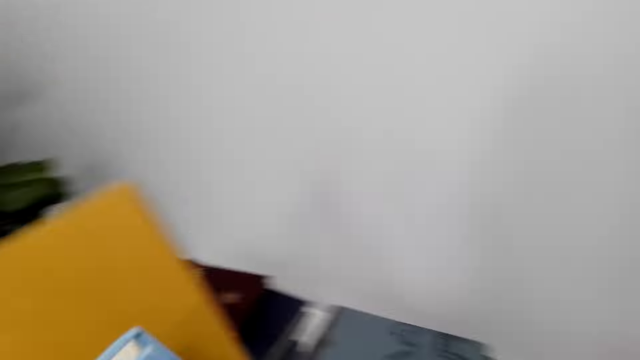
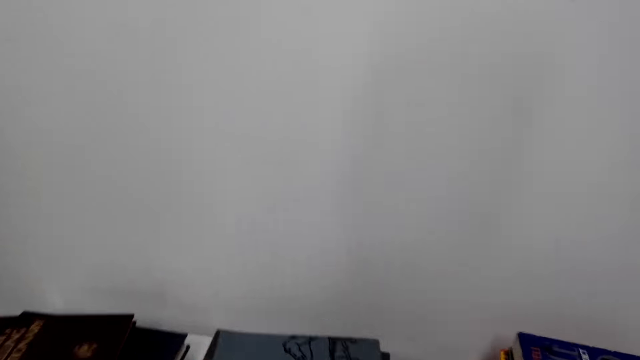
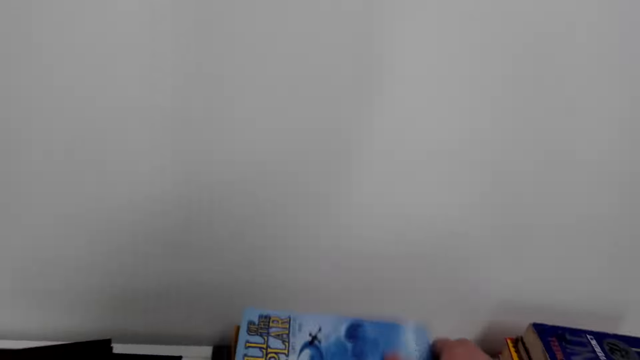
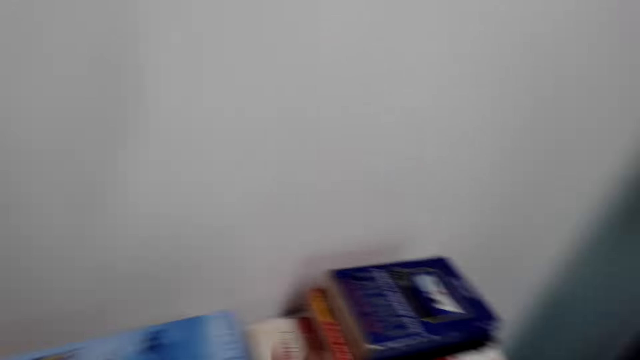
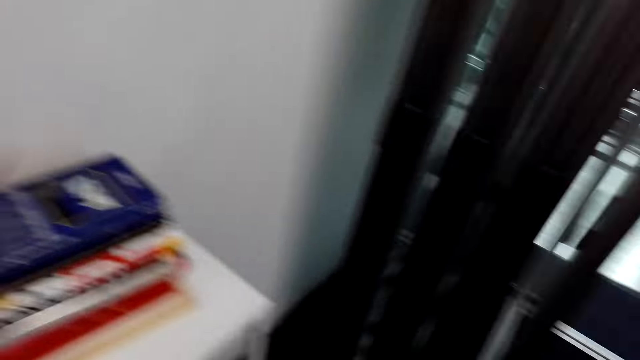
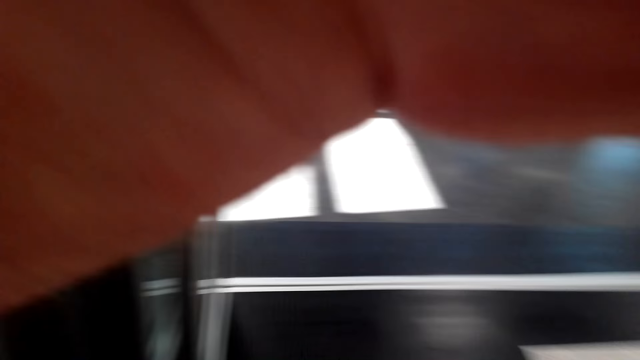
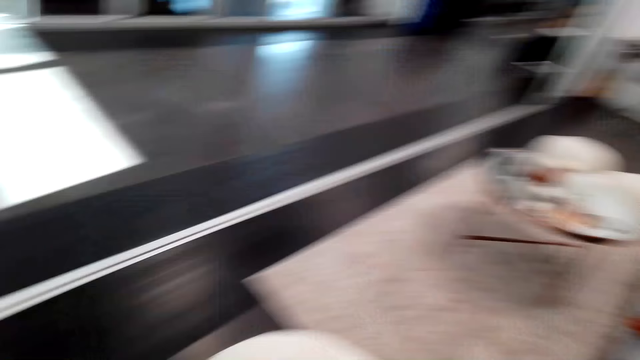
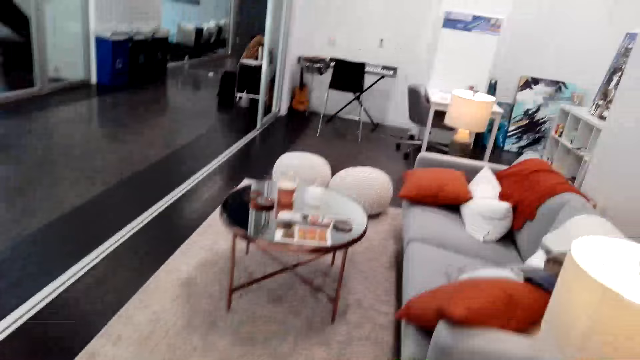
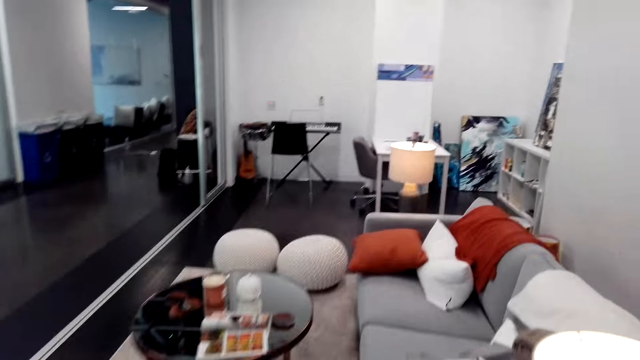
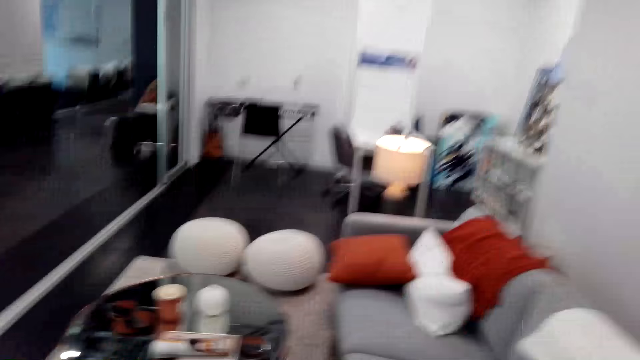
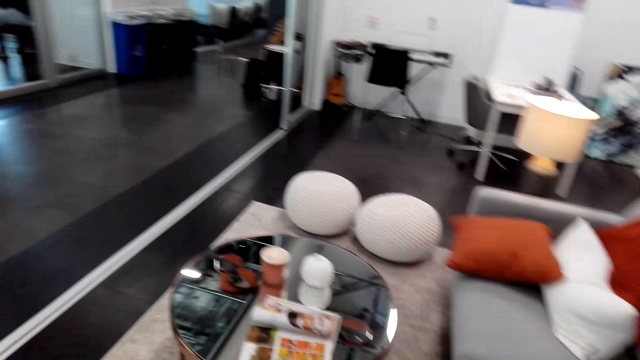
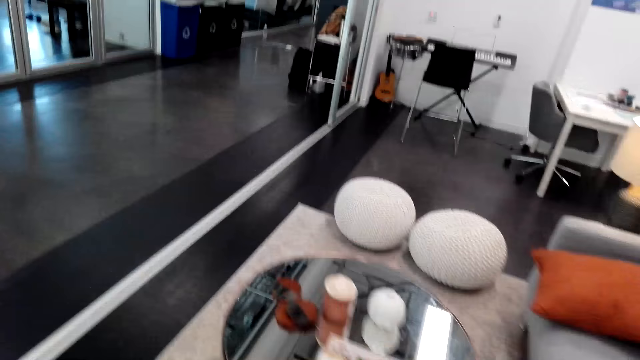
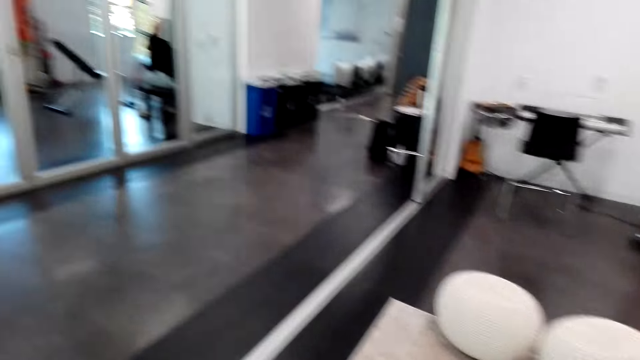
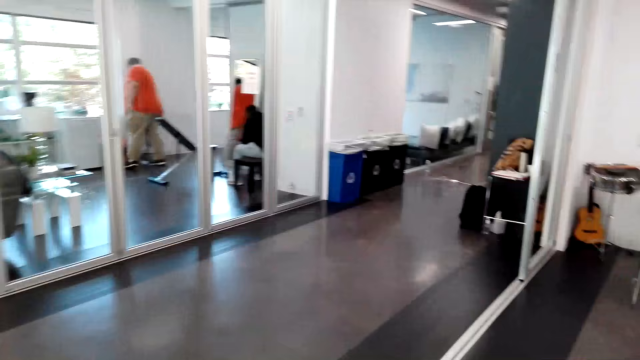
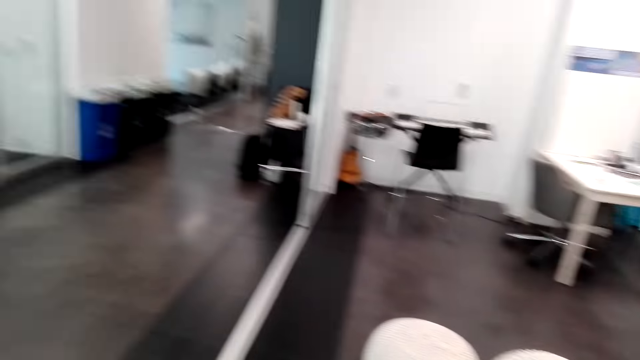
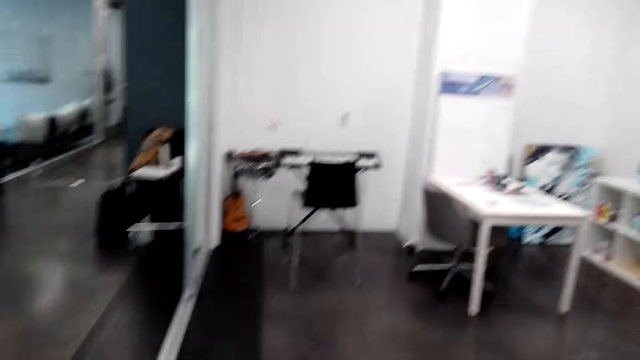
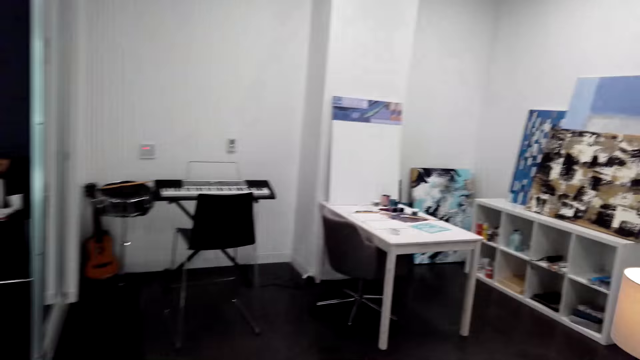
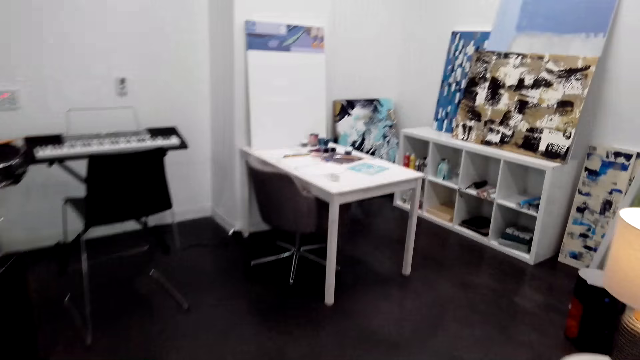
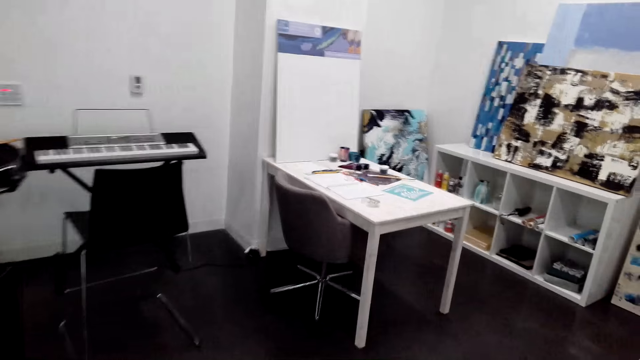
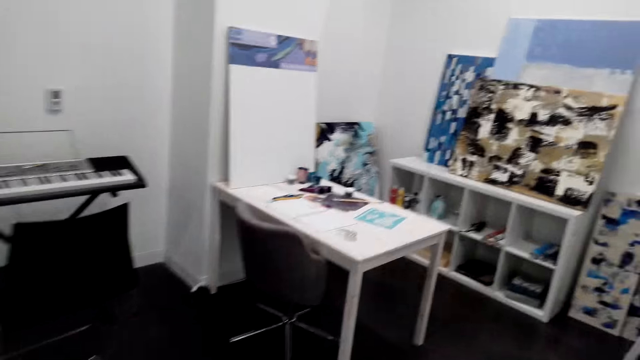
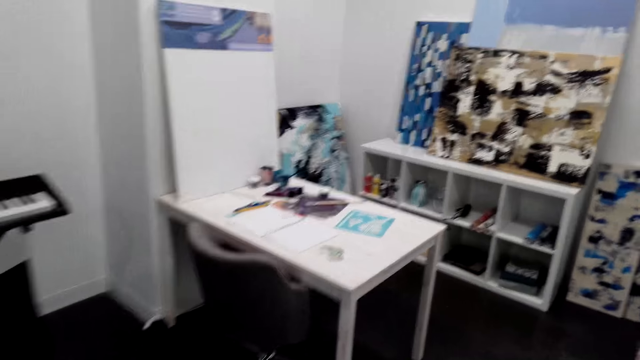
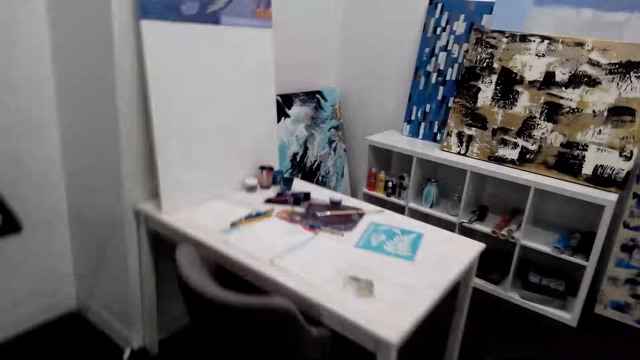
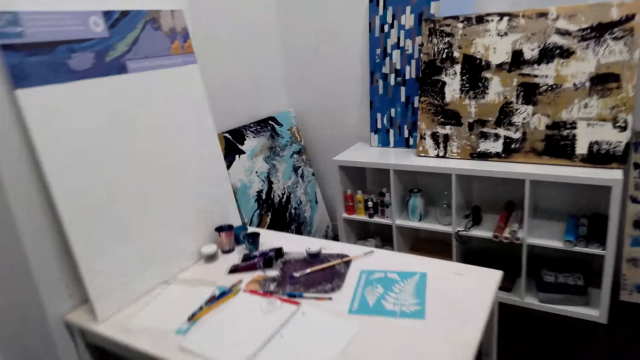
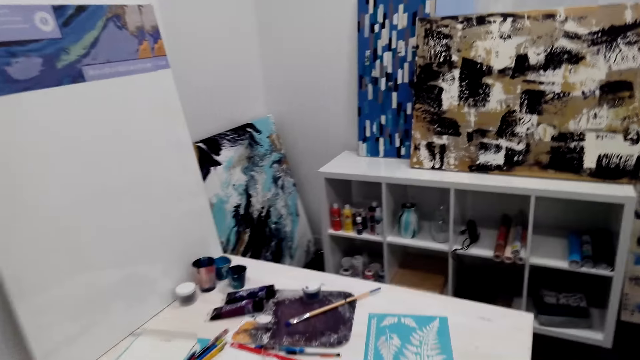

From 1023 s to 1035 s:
The camera wearer puts books on top of the shelf. They raise the hand. They fix the camera. They walk around the room. A person stands in the room. Another person sits in the room.

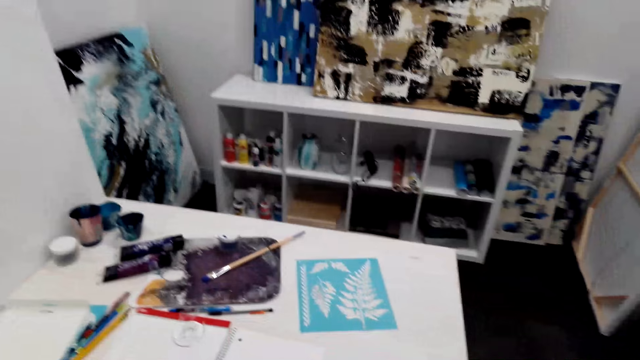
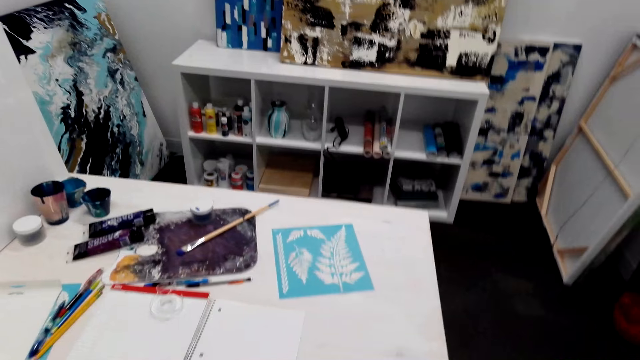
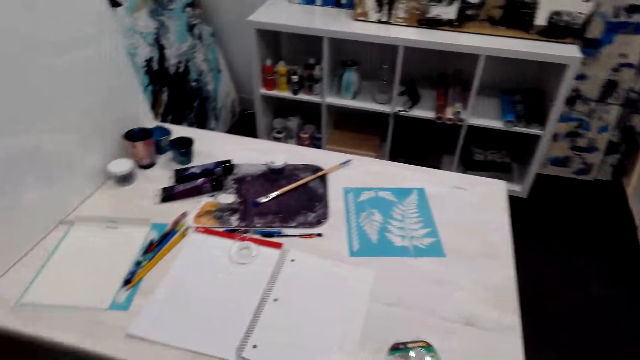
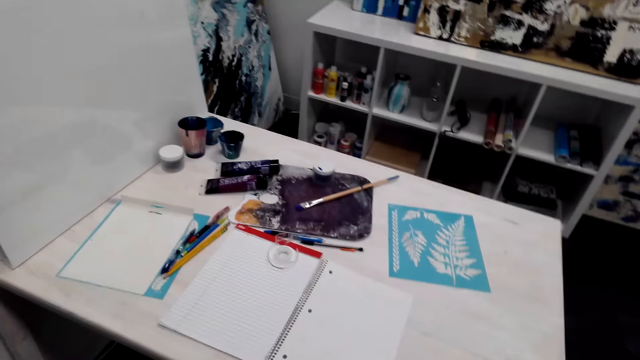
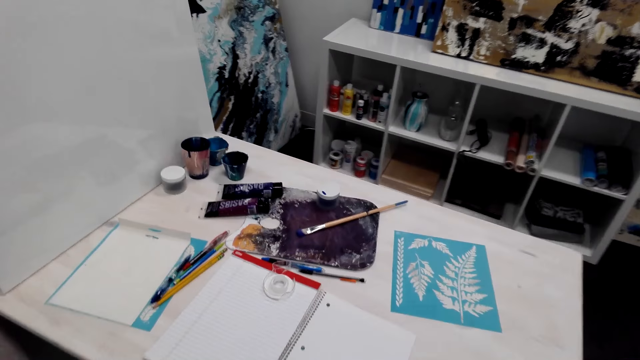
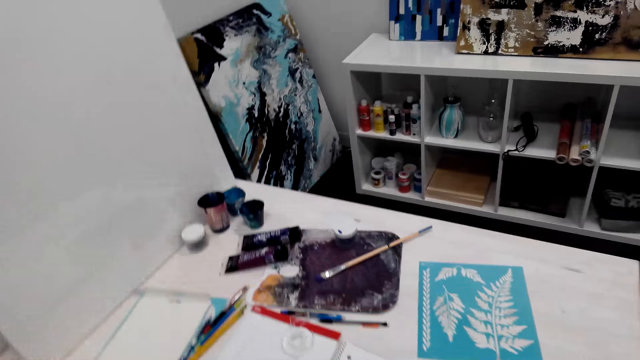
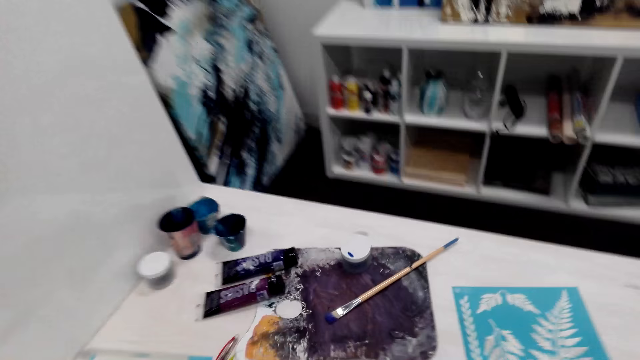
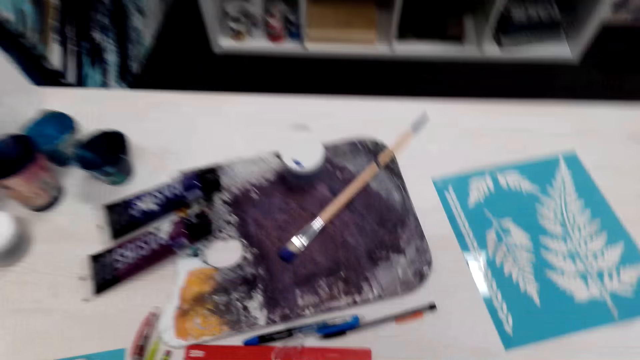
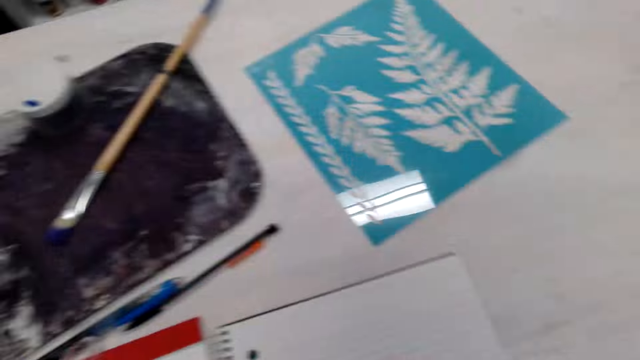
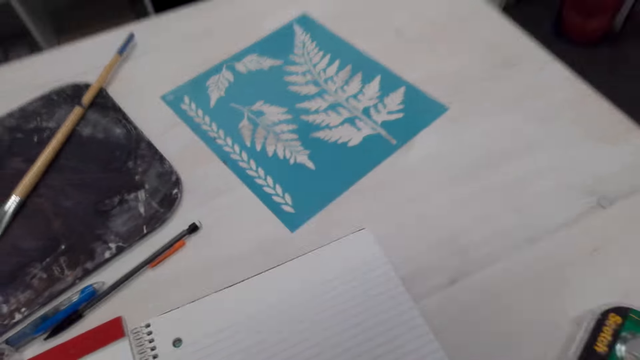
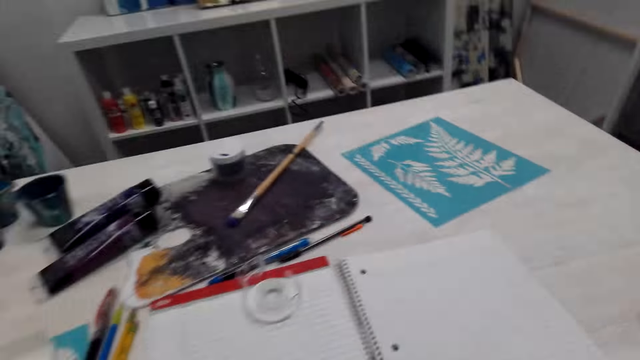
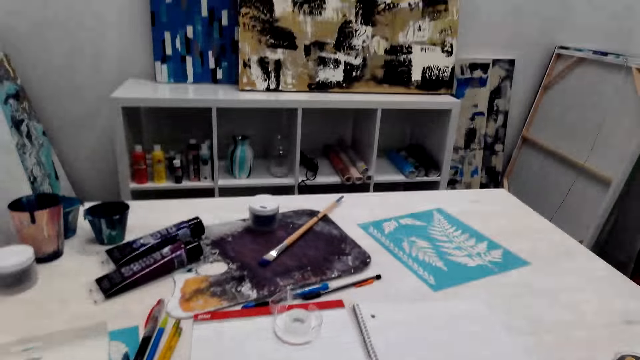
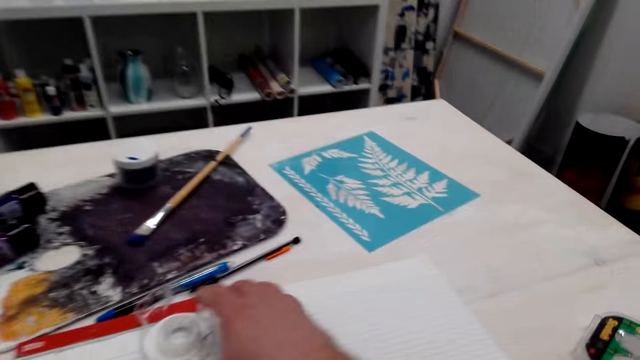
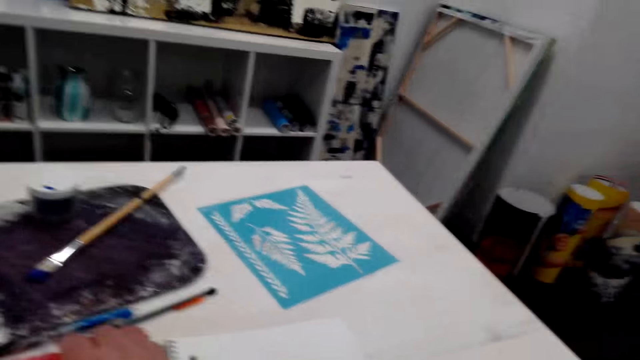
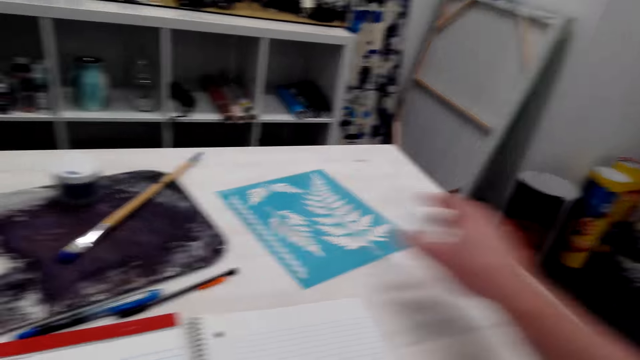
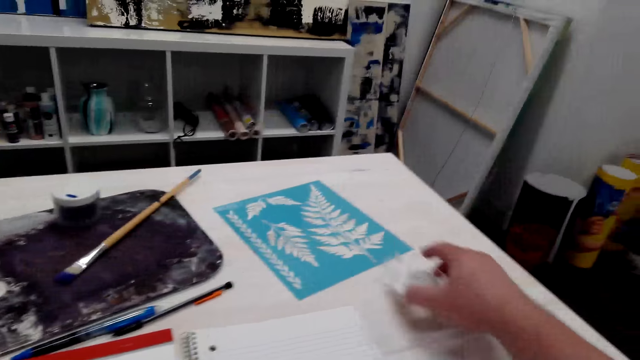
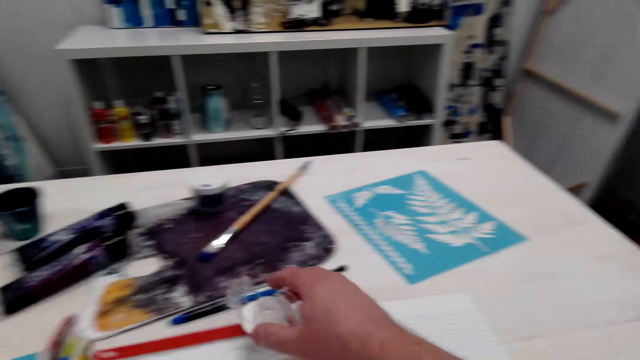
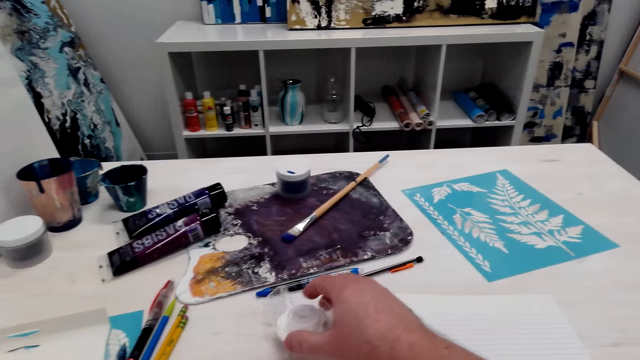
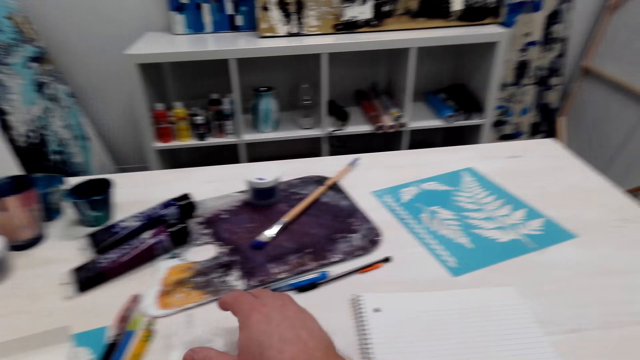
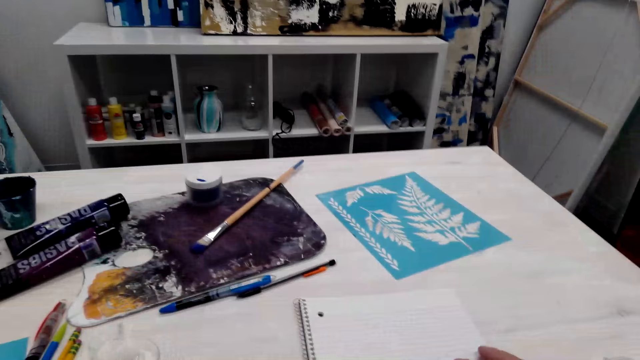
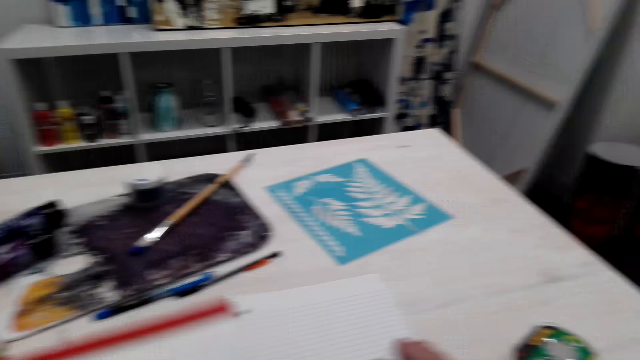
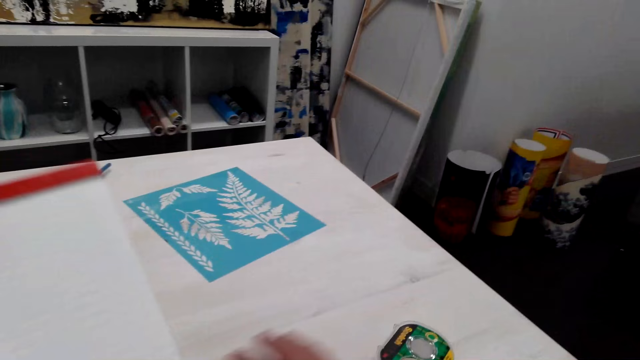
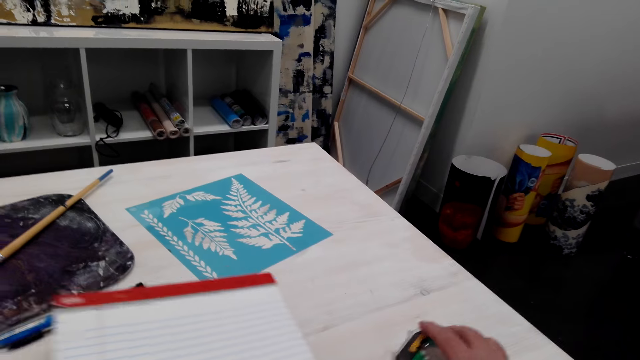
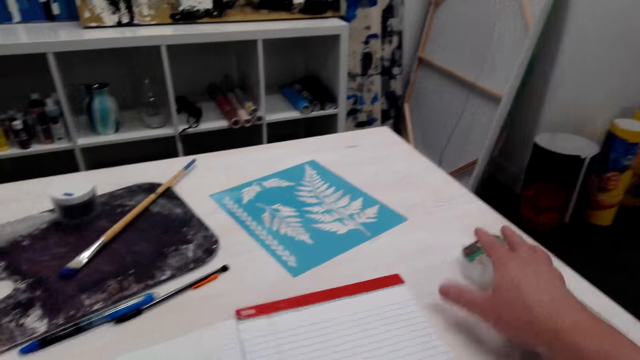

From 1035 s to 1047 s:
The camera wearer picks up the glass on the table. They pick up a book. They pick up a book.
